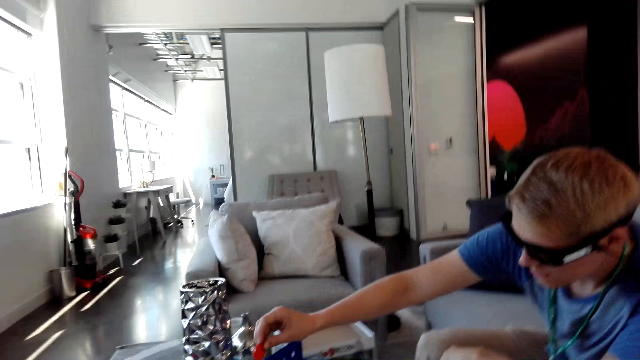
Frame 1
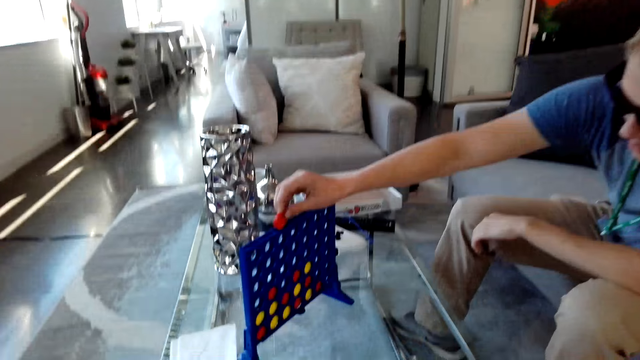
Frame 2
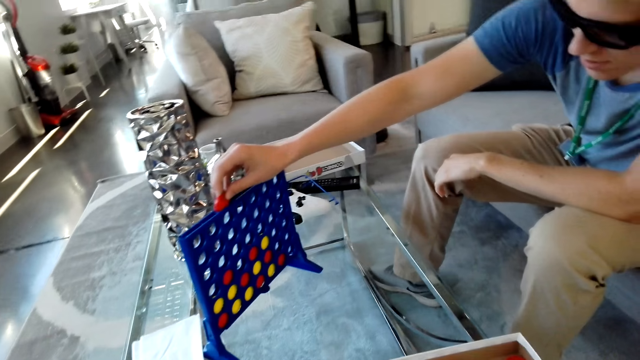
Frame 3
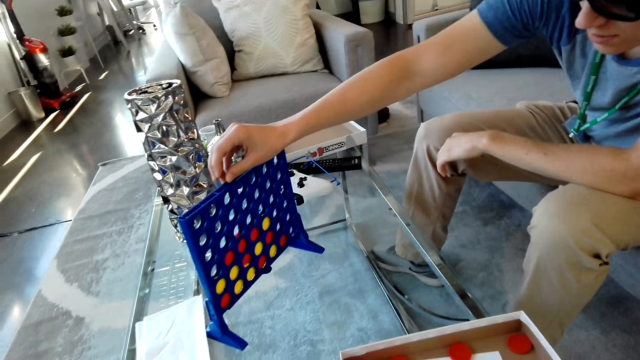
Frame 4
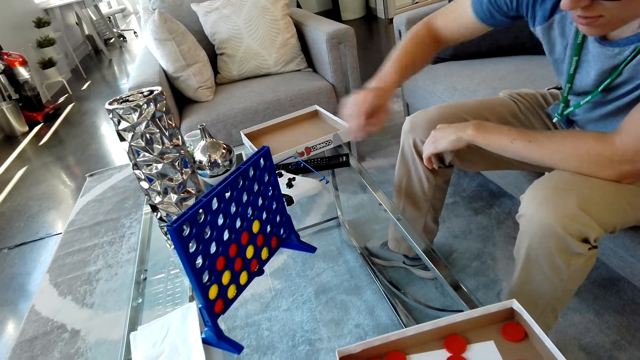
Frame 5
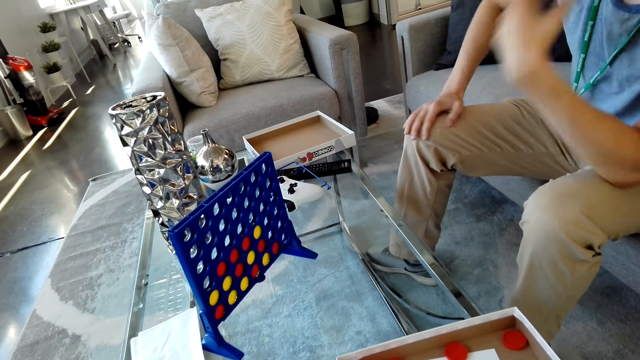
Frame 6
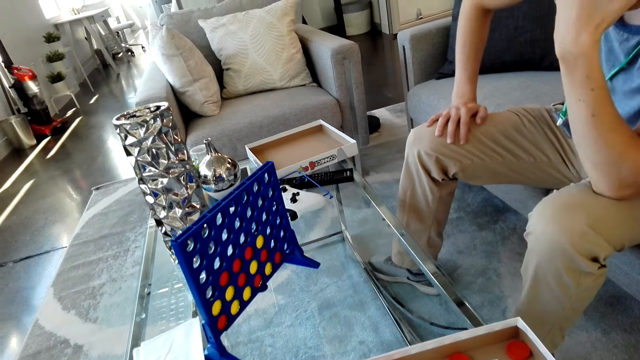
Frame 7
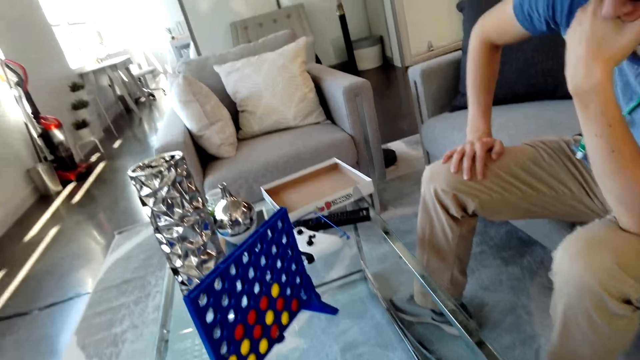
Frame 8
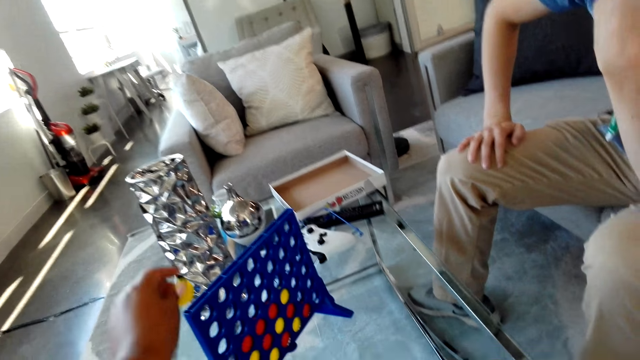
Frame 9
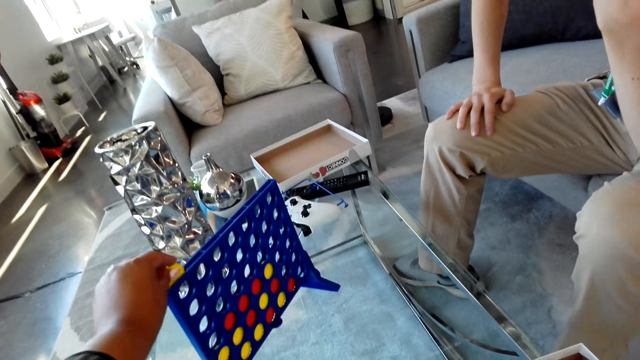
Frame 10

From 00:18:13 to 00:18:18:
A man puts the bid in something on the board with the right hand. He places his right hand on the lap.

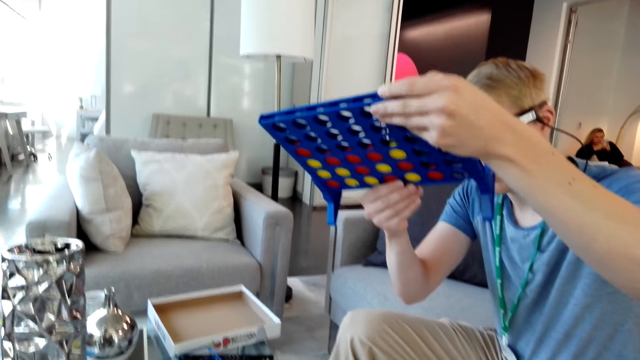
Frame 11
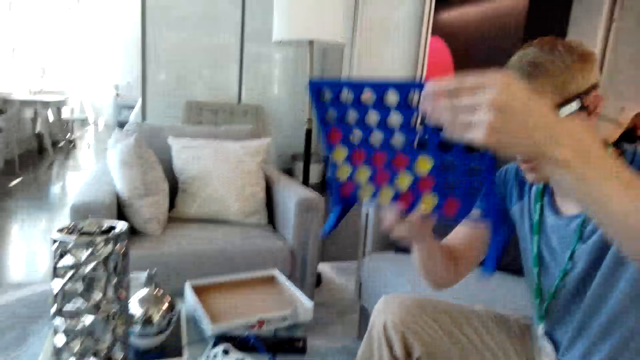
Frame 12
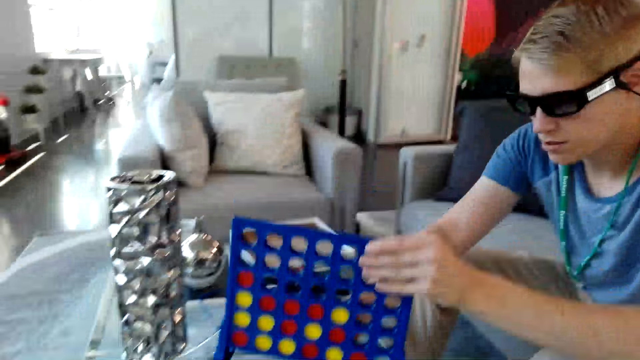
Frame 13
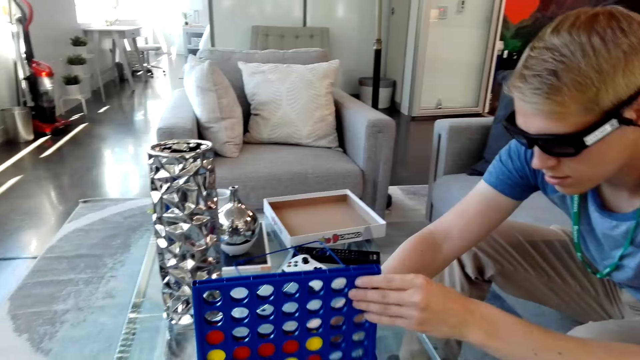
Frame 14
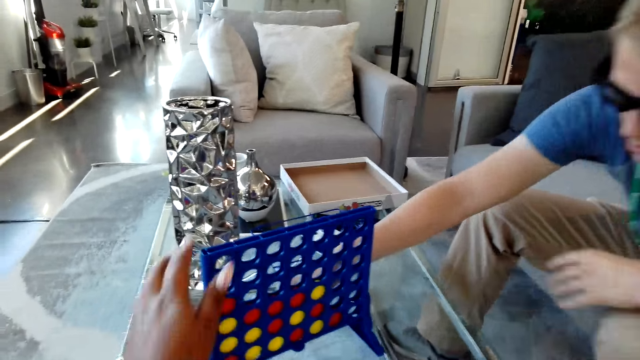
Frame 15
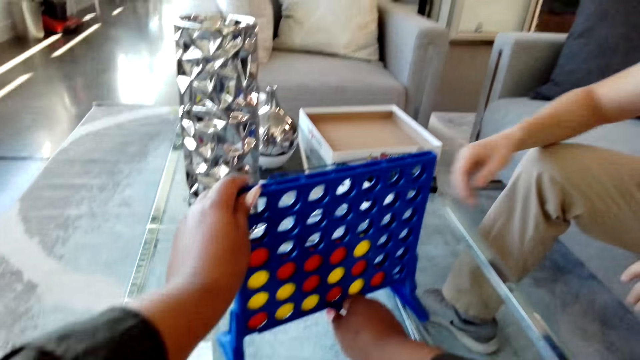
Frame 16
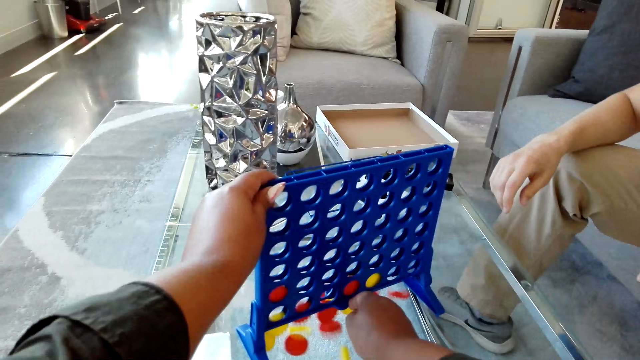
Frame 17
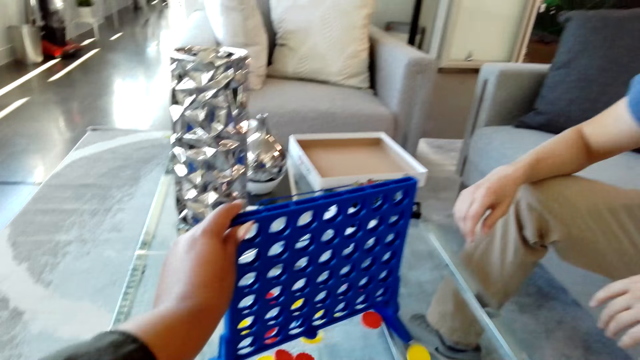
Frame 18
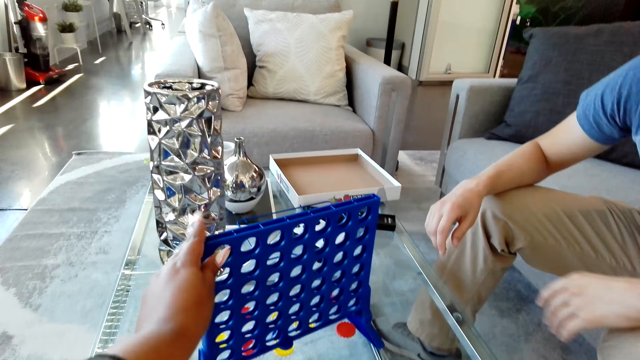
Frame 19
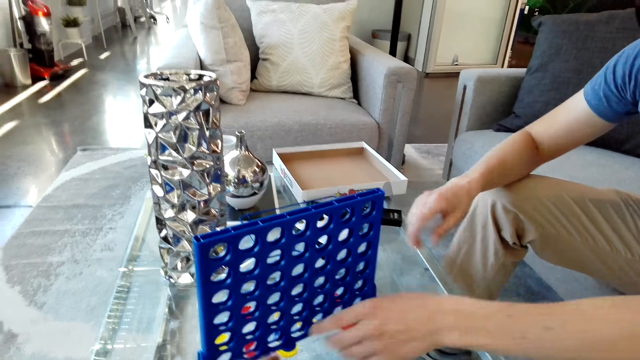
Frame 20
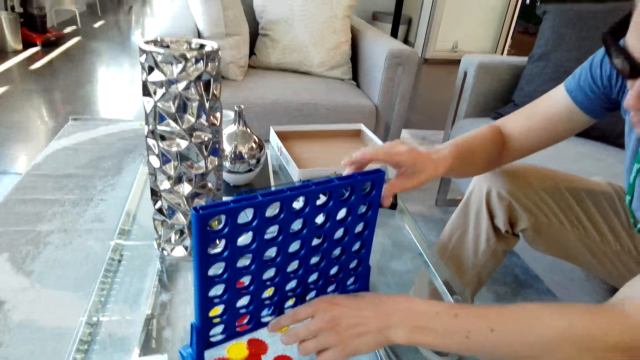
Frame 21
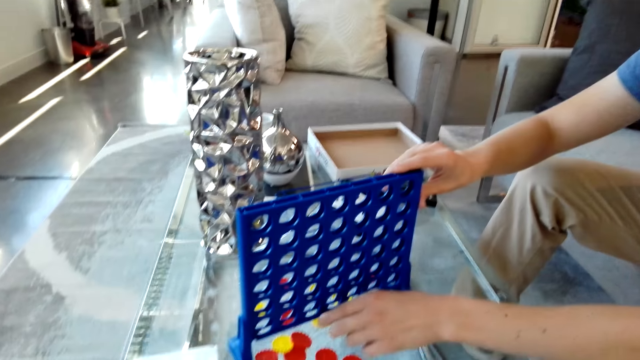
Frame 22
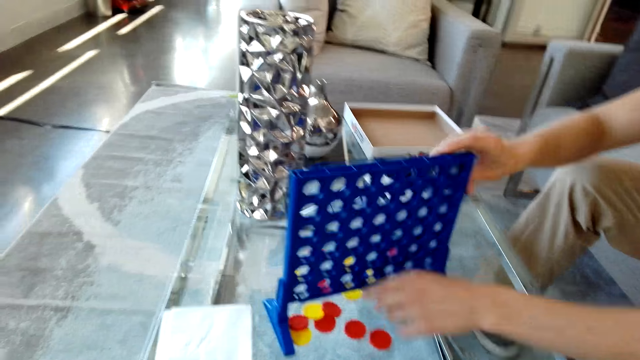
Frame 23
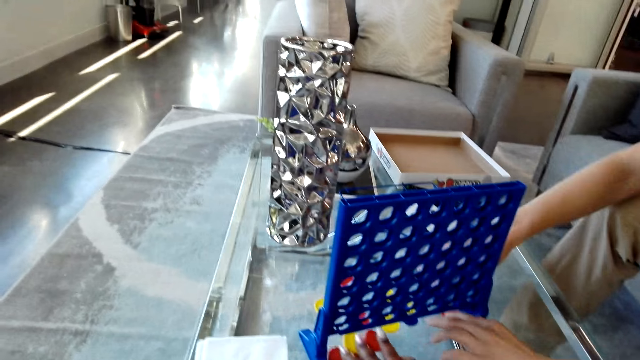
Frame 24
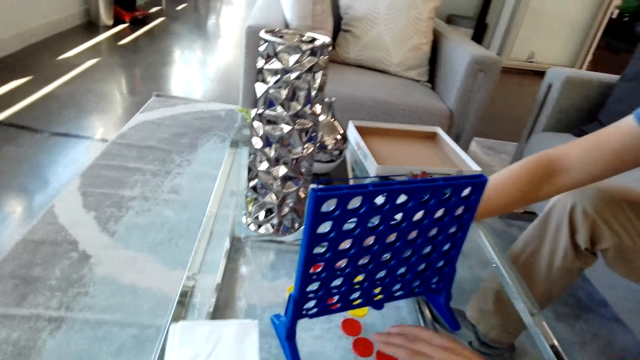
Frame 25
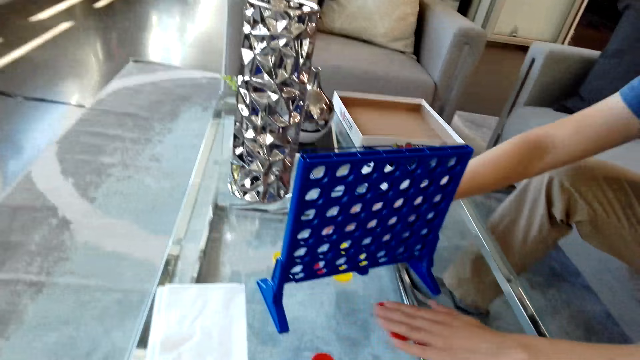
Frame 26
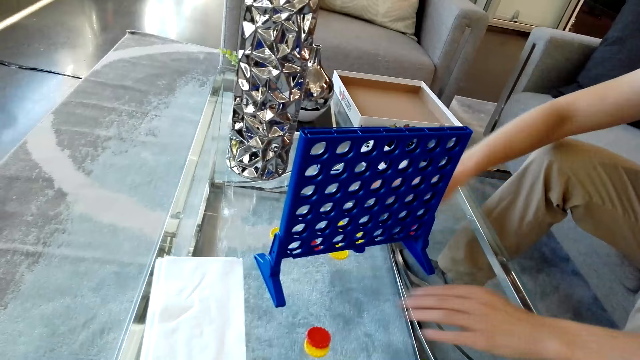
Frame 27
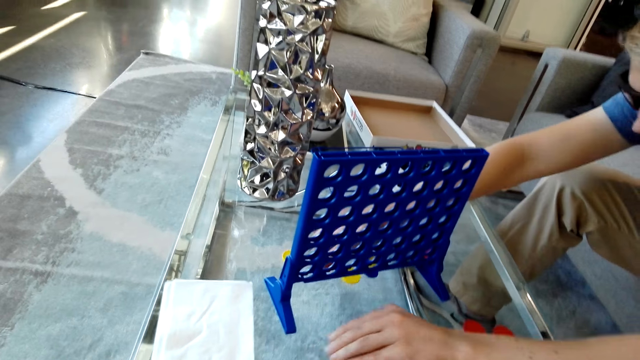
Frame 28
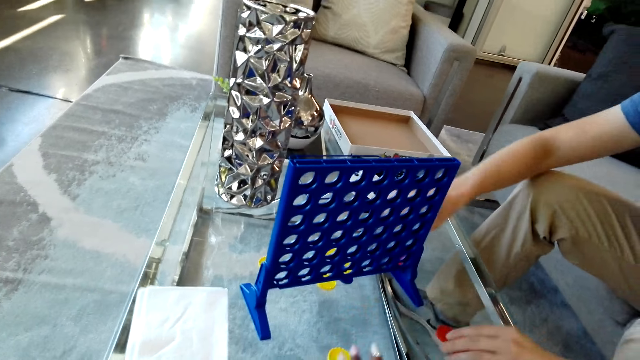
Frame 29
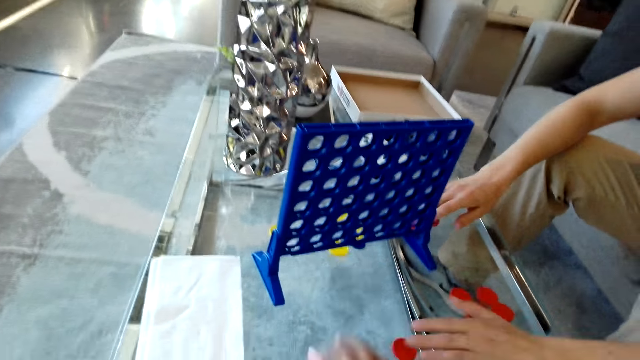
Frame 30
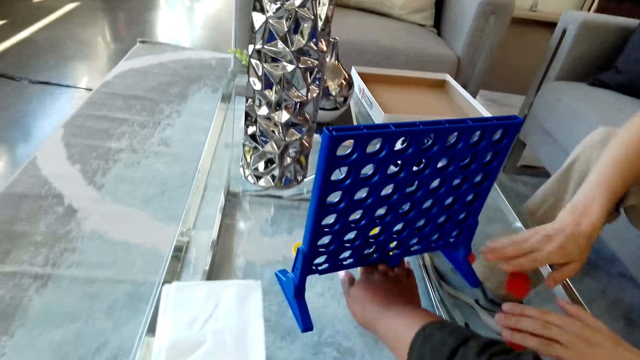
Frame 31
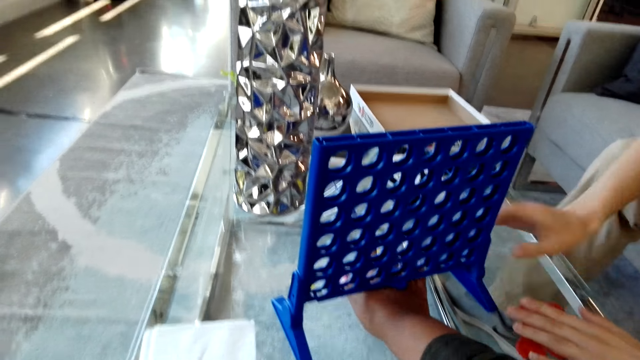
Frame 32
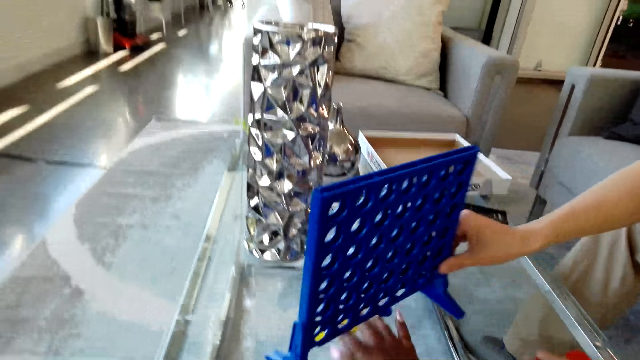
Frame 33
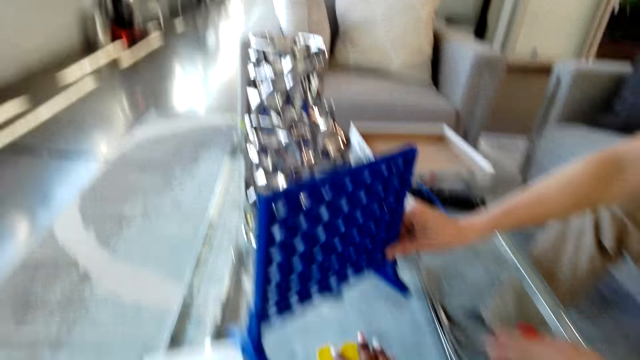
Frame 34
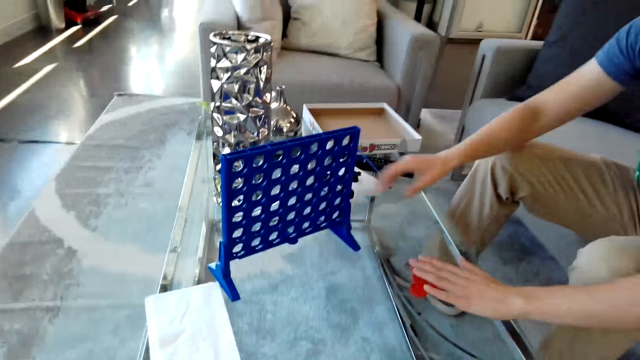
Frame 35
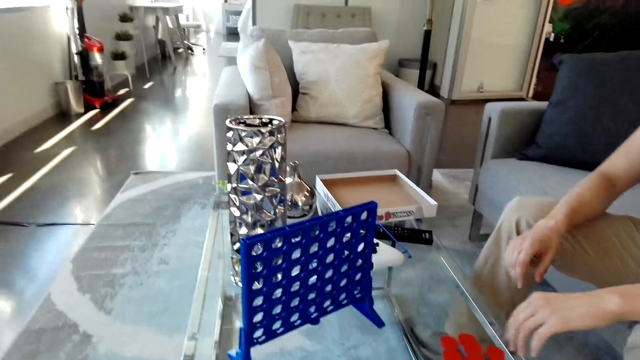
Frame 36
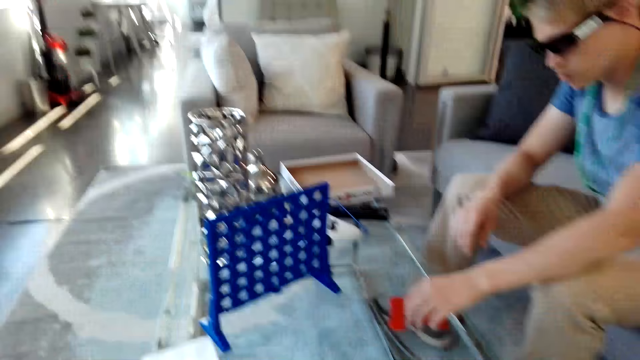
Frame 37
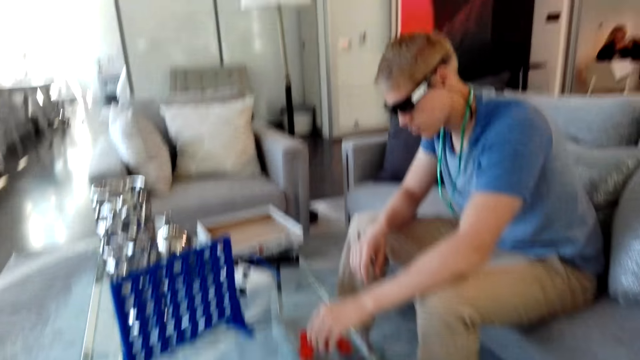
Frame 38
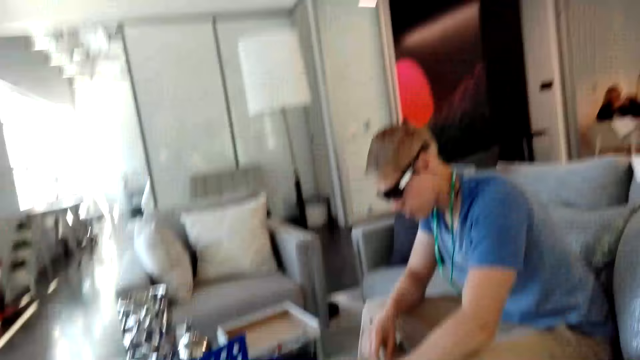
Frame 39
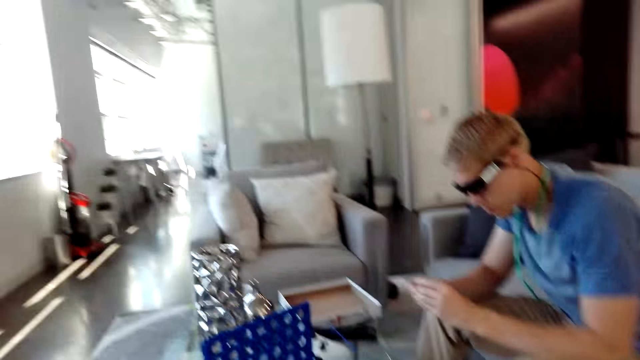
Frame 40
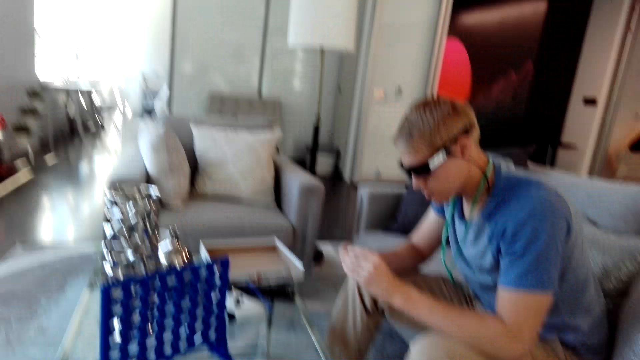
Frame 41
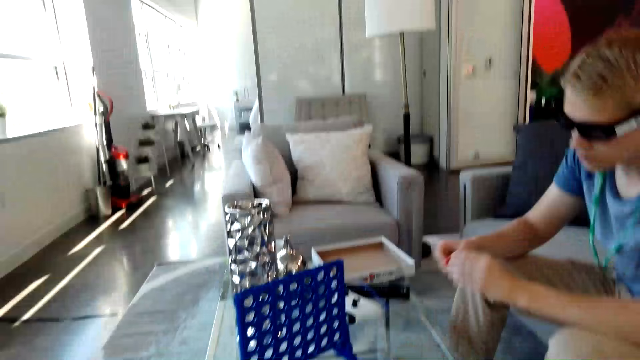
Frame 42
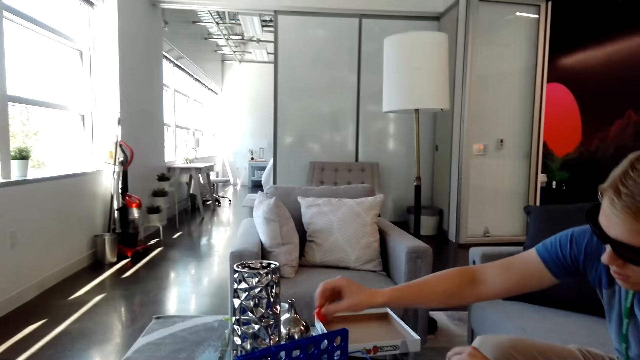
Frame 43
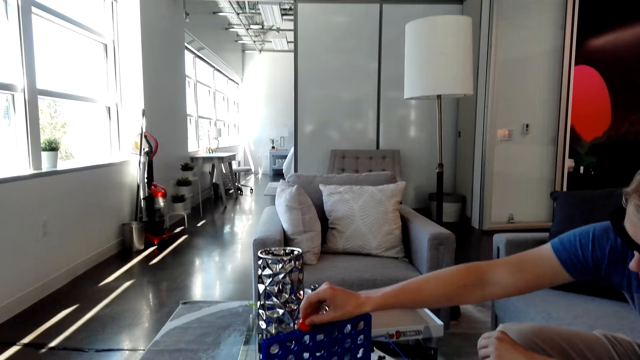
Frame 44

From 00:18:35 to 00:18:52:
A man puts the rack or grid on the table. The camera wearer holds the grid and touches the rack. They slide the grid. The man holds the grid and touches the rack. He moves the red discs on the table. He moves the grid on the table. He picks a red disc from the table.
